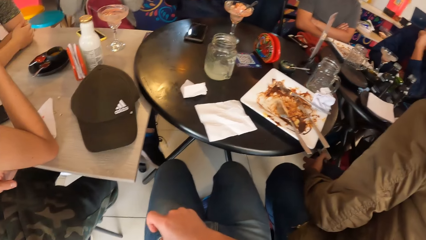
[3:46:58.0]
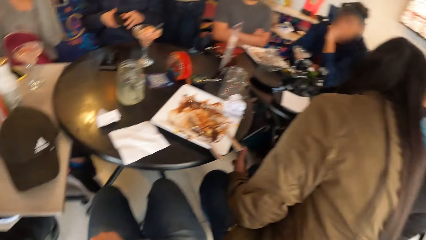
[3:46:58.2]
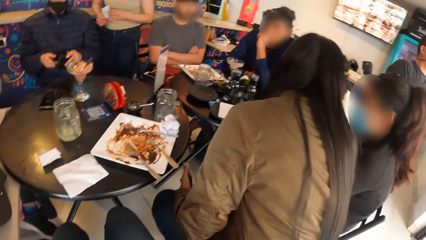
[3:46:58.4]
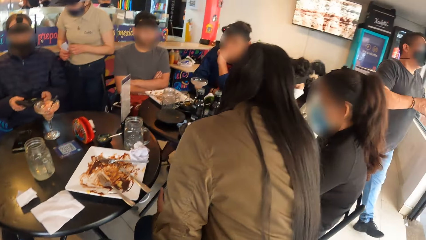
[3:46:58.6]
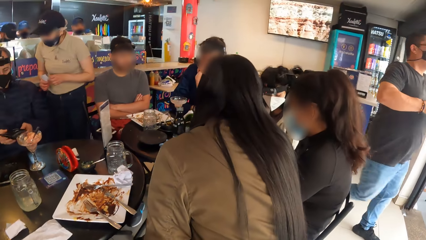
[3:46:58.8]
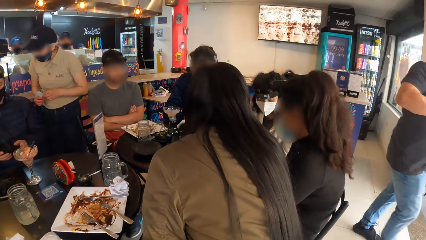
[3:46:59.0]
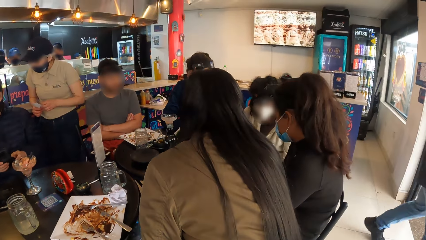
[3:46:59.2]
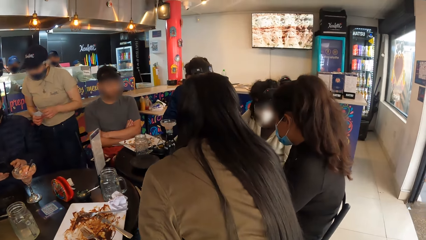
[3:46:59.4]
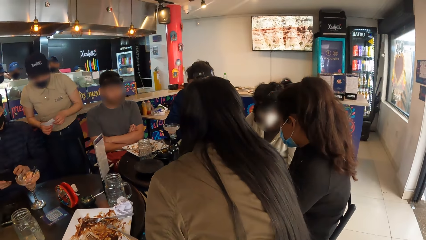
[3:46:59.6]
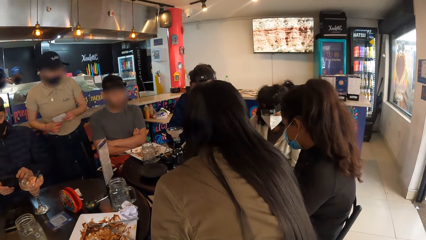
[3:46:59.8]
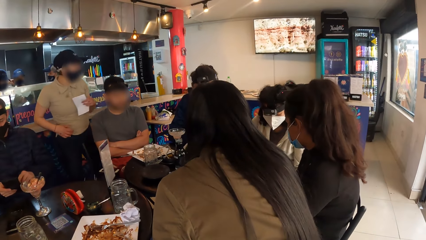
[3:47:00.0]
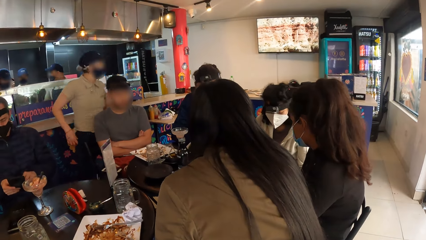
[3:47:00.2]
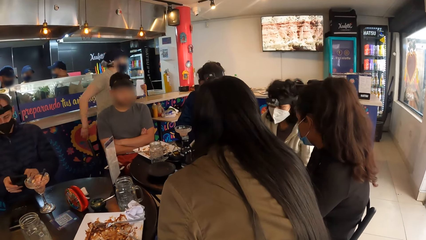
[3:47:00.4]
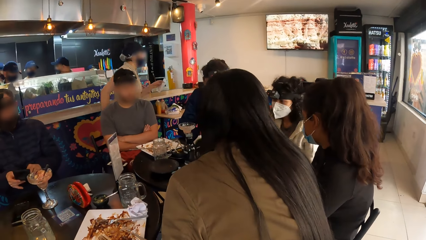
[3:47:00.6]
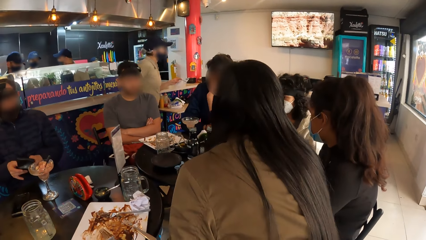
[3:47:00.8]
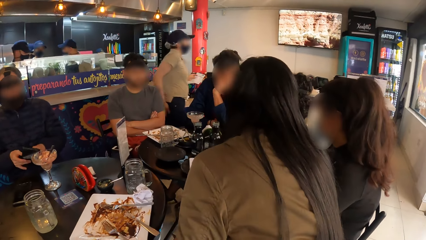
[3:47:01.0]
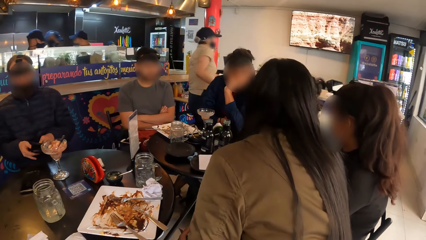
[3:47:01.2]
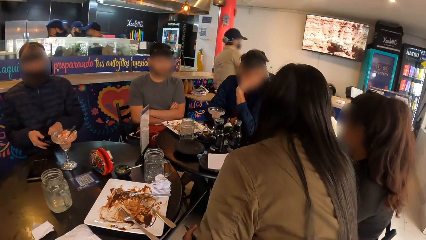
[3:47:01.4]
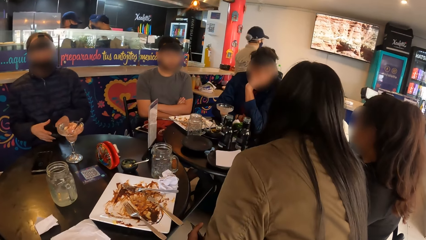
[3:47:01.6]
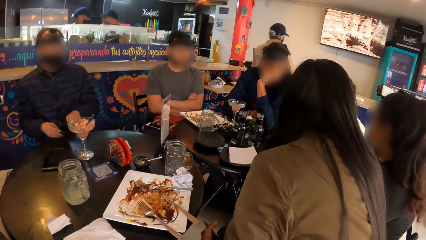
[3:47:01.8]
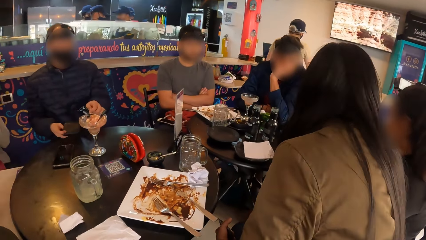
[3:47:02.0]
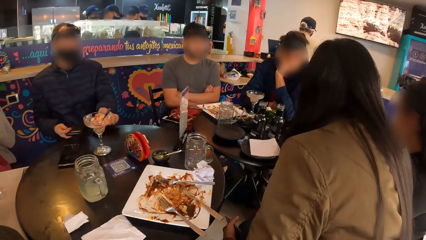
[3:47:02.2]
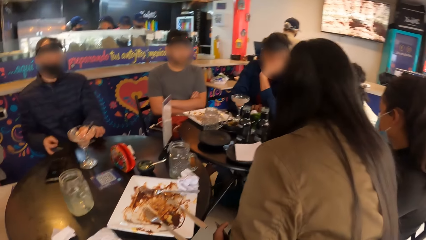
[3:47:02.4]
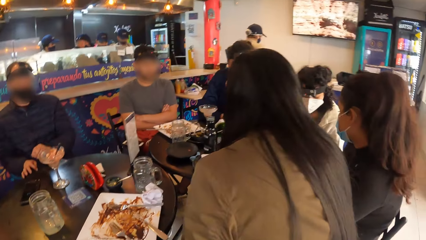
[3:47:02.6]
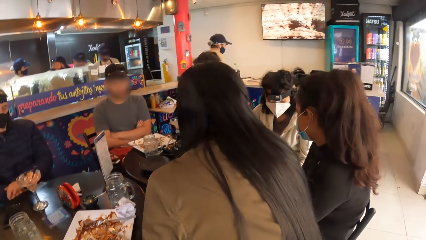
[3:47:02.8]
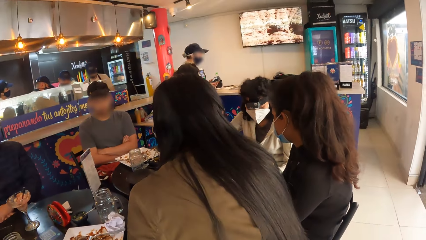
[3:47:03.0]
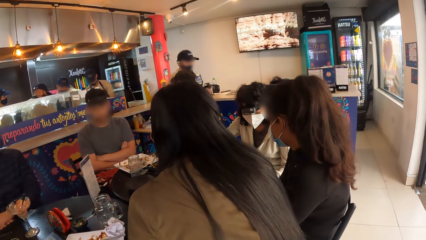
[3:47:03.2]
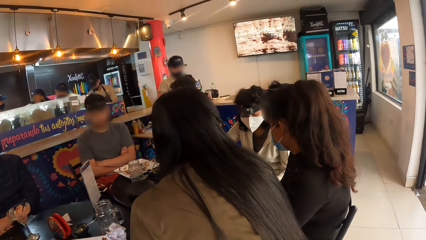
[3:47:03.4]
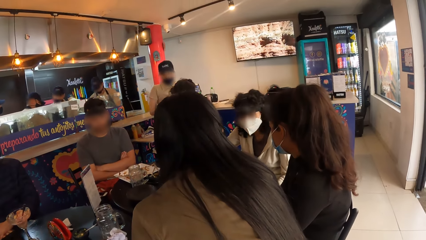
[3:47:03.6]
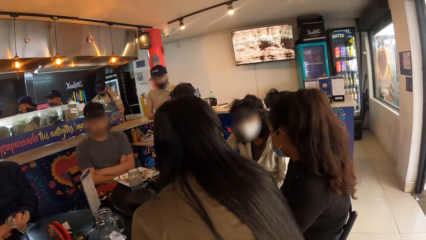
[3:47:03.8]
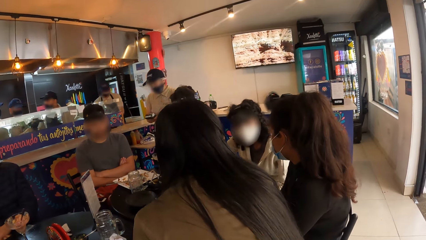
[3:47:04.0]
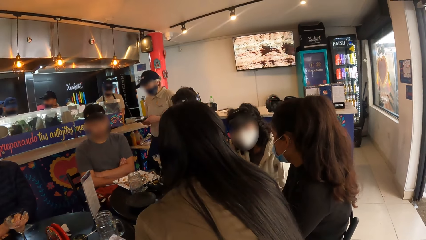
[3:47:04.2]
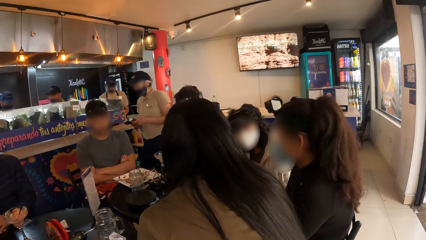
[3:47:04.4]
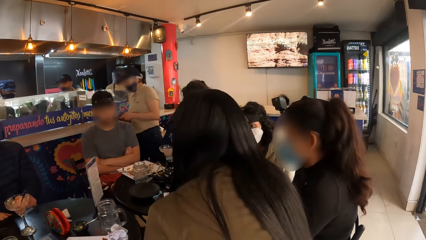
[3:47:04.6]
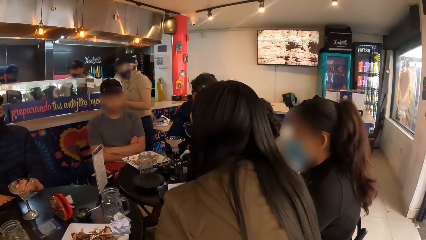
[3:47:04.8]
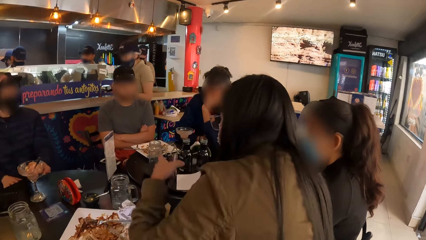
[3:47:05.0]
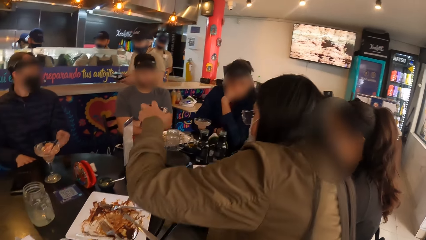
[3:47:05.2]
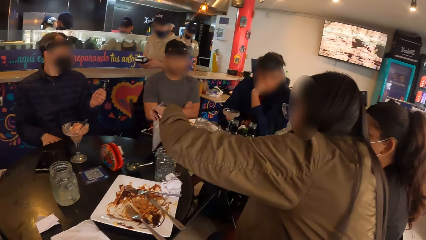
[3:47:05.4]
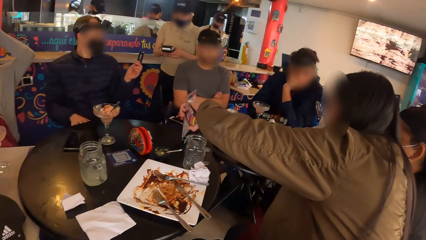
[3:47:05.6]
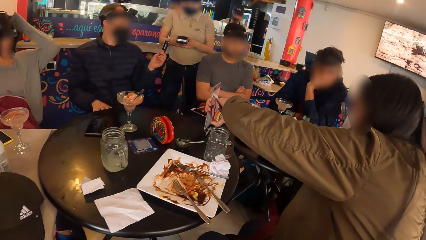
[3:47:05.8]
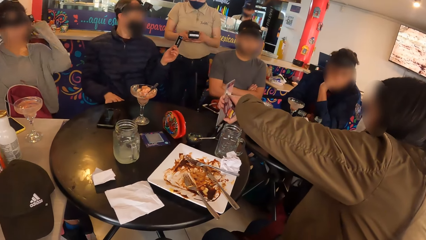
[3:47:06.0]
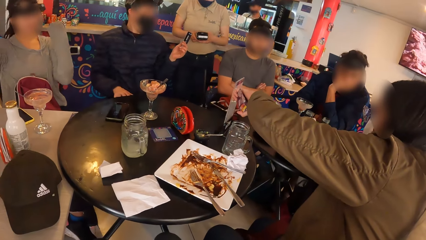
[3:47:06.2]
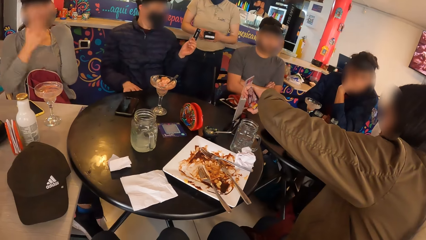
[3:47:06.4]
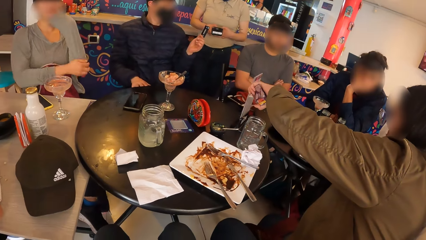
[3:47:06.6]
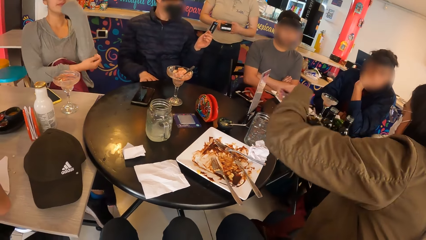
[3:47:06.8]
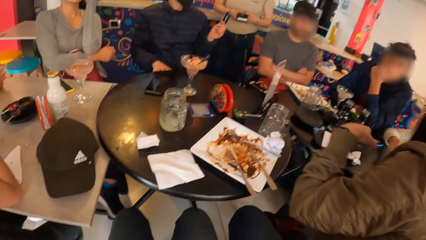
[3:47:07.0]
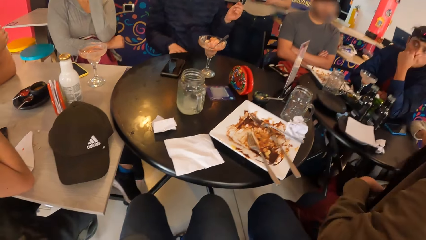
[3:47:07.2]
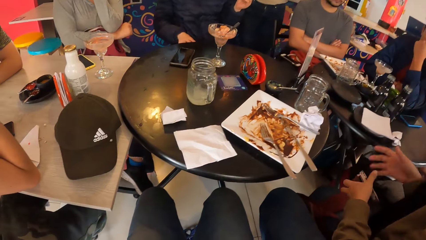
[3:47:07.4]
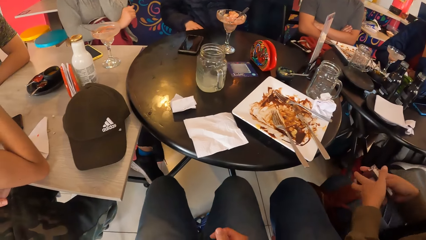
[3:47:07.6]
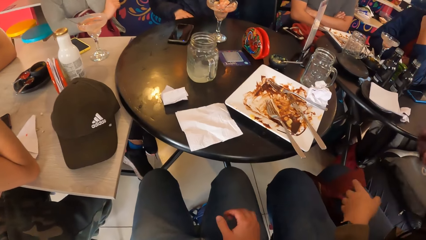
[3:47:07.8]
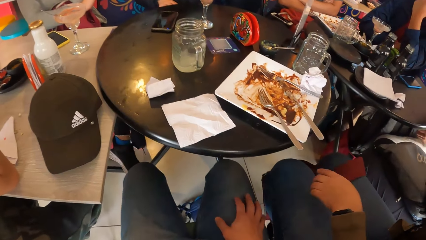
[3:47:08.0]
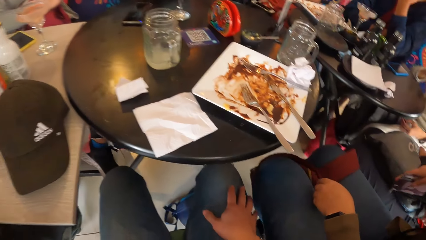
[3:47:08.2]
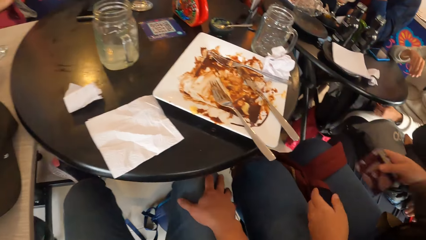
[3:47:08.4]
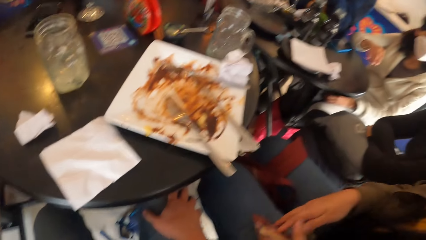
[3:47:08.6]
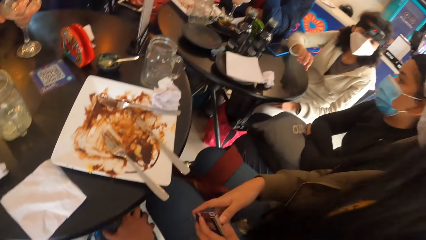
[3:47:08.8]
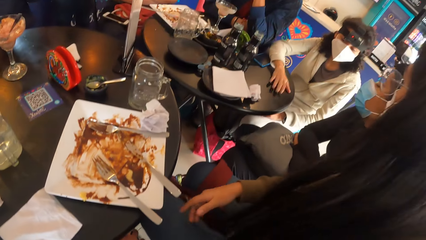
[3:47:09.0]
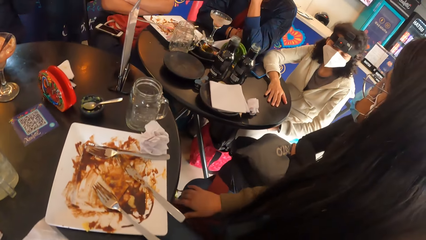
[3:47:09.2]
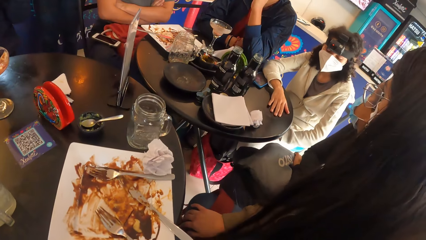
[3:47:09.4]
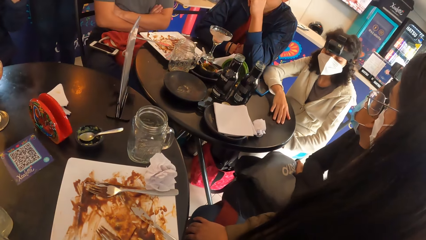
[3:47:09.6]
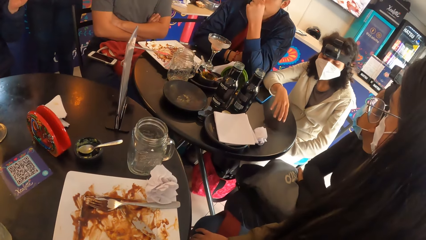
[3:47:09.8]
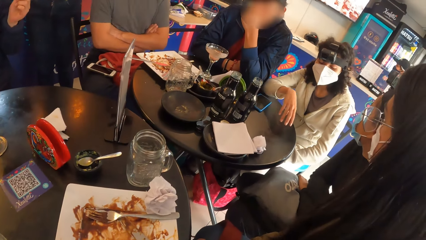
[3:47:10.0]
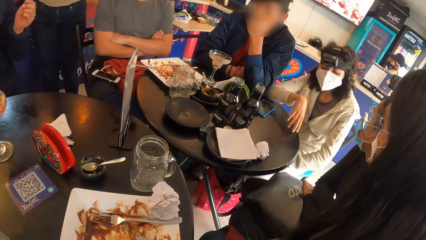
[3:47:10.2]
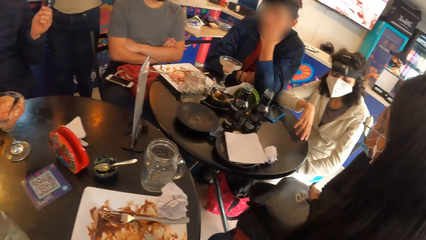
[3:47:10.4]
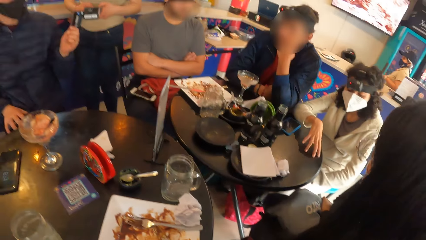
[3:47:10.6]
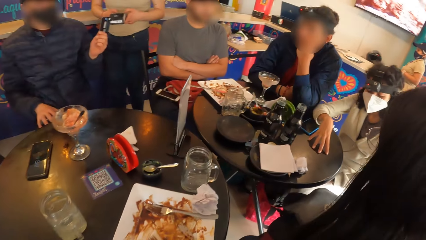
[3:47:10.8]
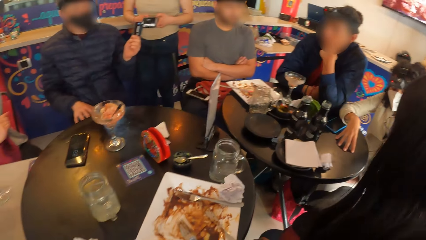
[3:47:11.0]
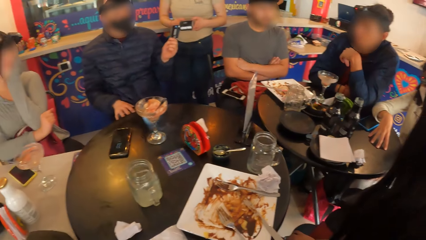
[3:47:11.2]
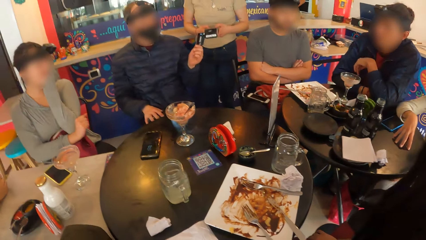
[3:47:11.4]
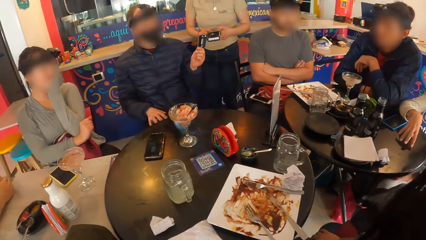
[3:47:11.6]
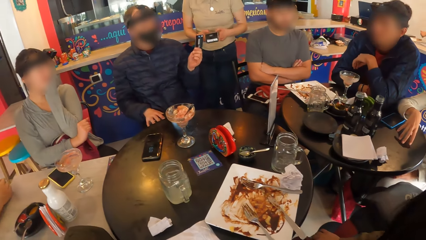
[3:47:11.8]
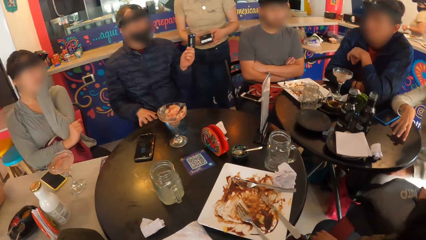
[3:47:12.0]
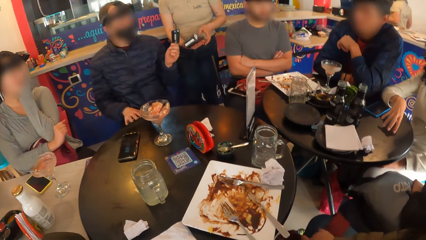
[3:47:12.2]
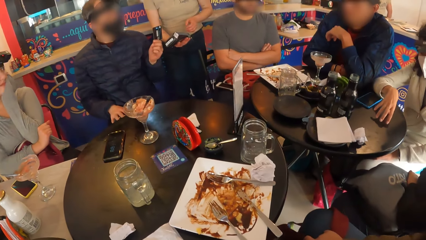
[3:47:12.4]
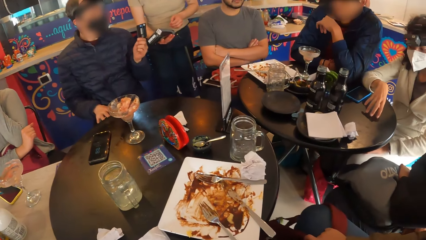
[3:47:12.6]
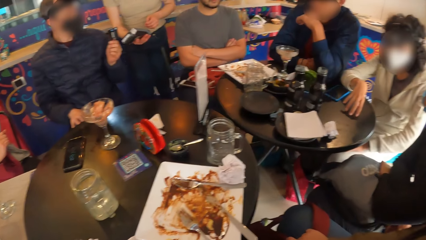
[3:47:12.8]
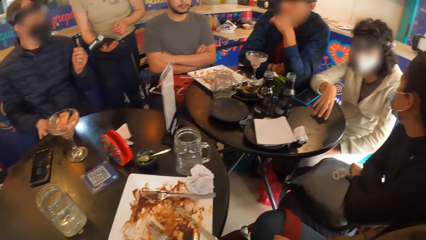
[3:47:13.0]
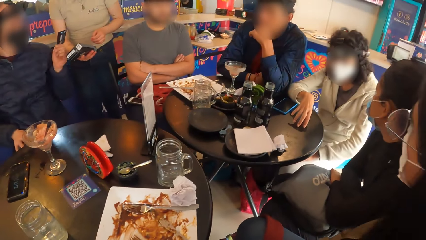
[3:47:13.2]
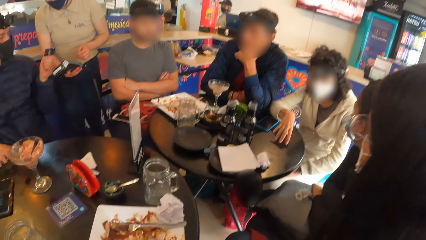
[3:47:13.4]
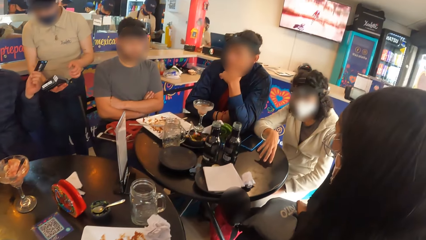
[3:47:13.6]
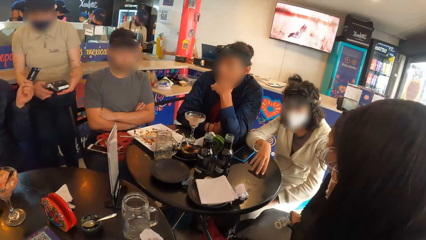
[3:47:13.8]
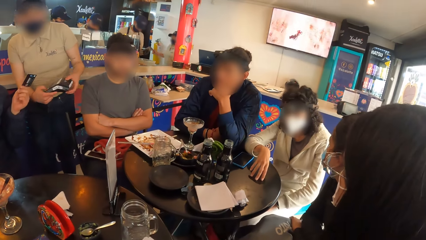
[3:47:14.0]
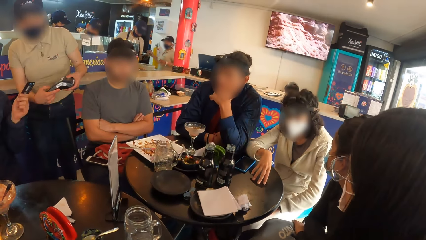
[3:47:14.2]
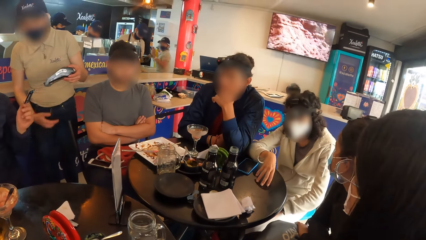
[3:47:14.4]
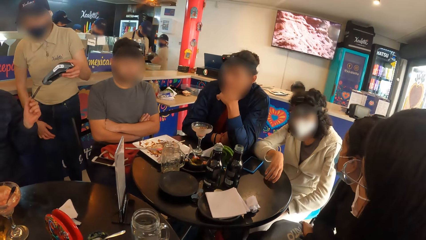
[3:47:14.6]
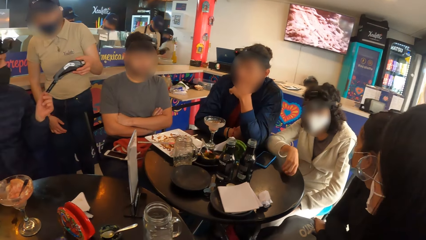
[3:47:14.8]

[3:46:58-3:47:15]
A man opens the purse in his hands. A woman interacts with another woman. A waitress walks to the restaurant counter. The man removes an ATM card from the purse with his left hand, and puts the card in his left hand on the table. The waitress picks up a point of sale device on the restaurant counter. A third woman interacts with the first woman. The waitress walks back to the table with the point of sale device in her hands. The man picks up the ATM card on the table with his left hand. The first woman gesticulates with her left hand. The man interacts with the waitress, and points the ATM card in his left hand to the waitress. A fourth woman adjusts the camera on her head with both hands. The waitress interacts with the man. The first woman does something with the left hand. She passes the purse in her left hand to her right hand. She passes the purse in her right hand to her left hand. The third woman gesticulates with her right hand on the table. The first woman does something. A fifth woman interacts with the third woman. The waitress points the point of sale device in her right hand to the man. The camera wearer does something. The waitress passes the point of sale machine from her right hand to her left hand.
